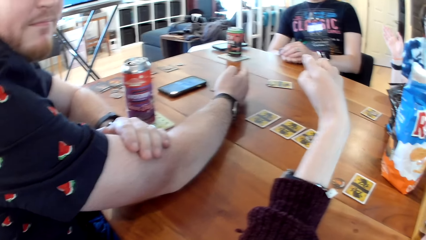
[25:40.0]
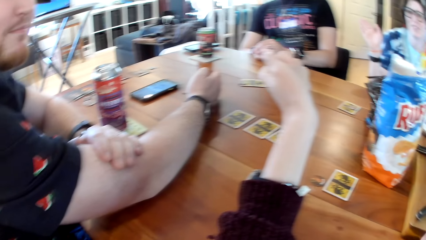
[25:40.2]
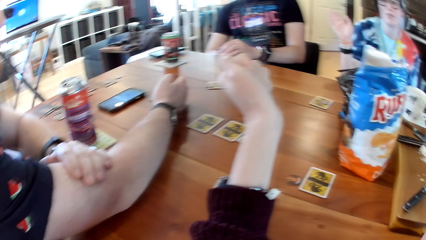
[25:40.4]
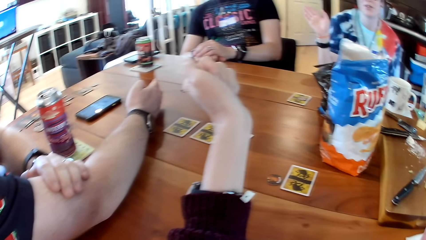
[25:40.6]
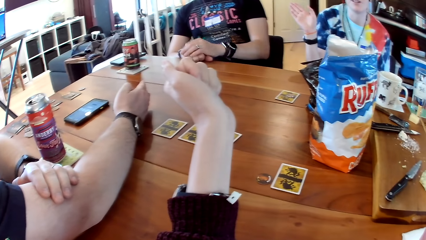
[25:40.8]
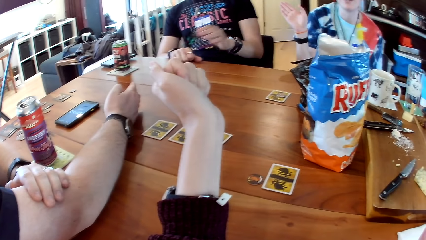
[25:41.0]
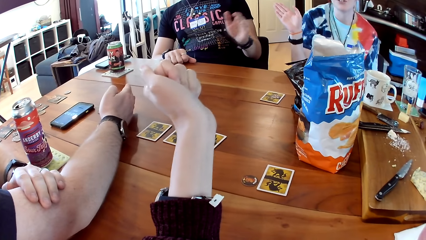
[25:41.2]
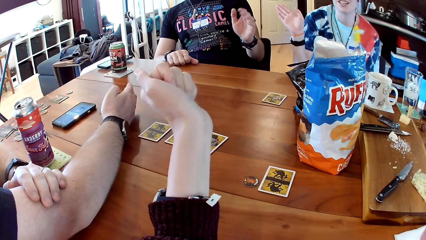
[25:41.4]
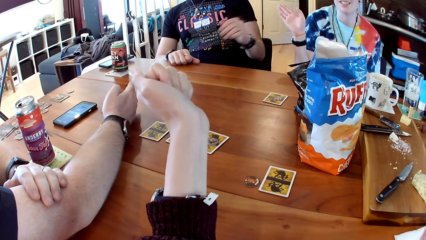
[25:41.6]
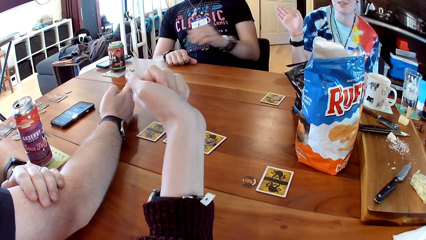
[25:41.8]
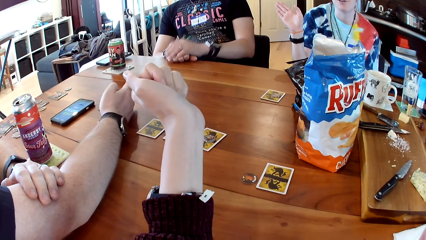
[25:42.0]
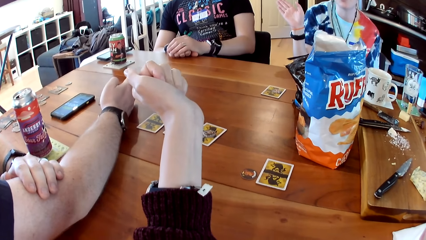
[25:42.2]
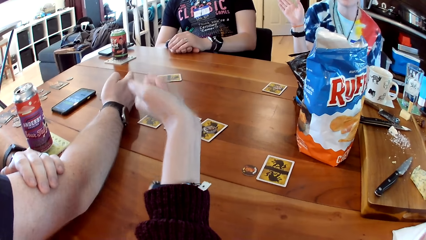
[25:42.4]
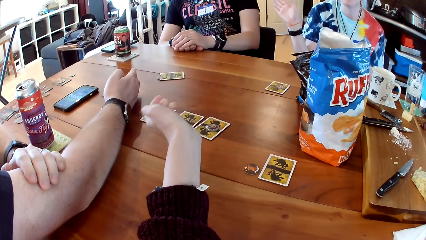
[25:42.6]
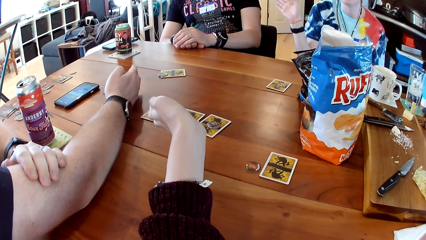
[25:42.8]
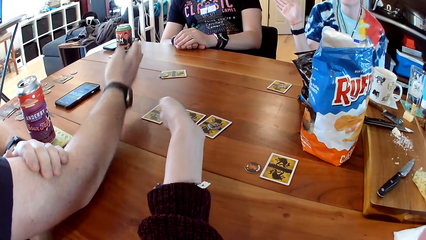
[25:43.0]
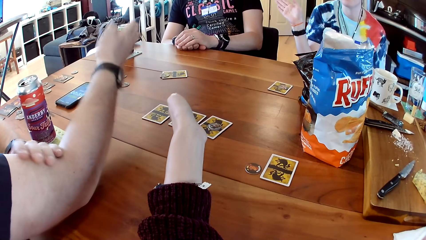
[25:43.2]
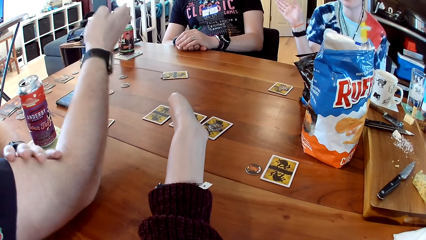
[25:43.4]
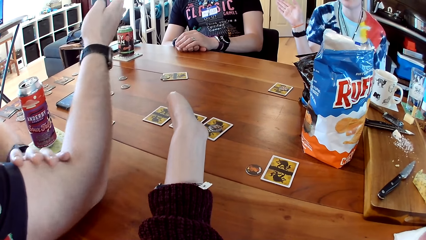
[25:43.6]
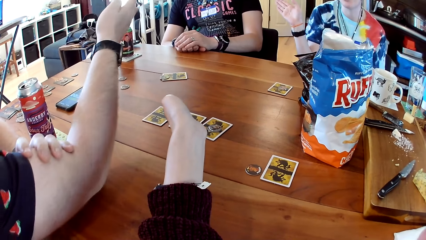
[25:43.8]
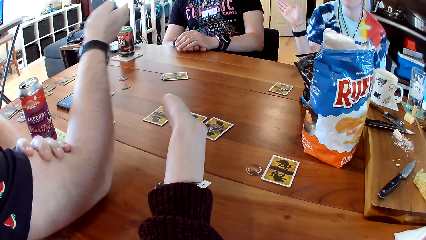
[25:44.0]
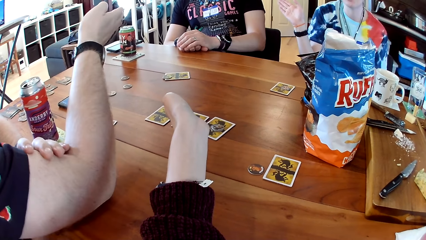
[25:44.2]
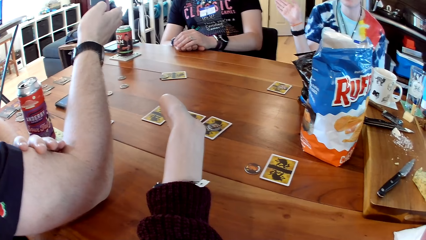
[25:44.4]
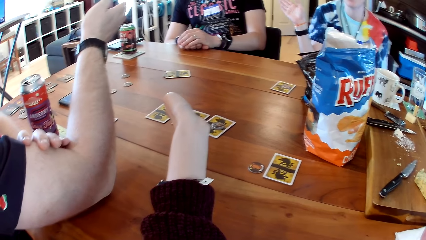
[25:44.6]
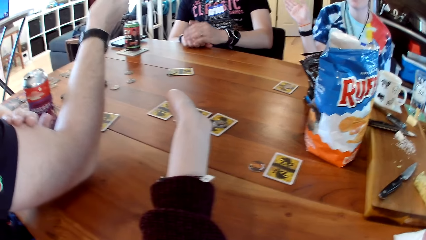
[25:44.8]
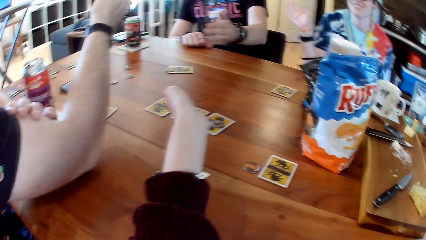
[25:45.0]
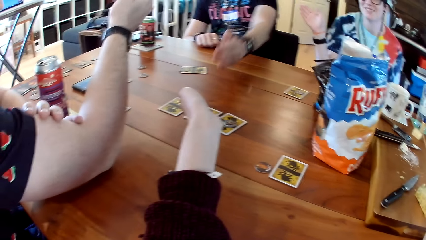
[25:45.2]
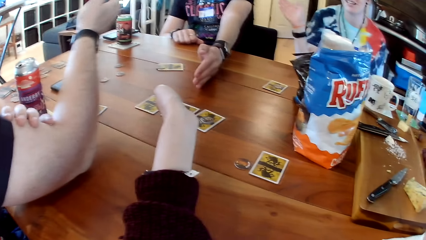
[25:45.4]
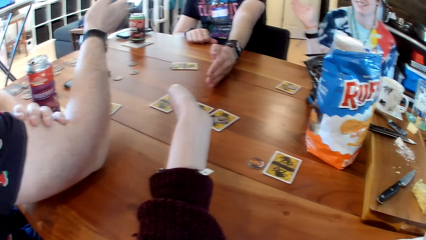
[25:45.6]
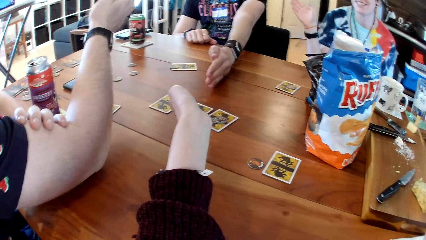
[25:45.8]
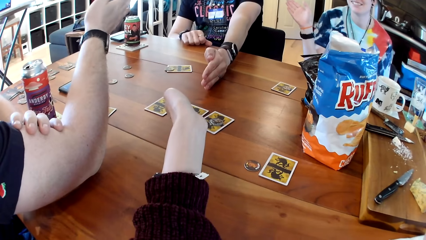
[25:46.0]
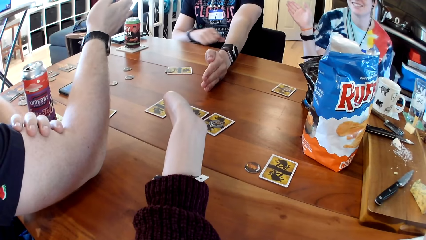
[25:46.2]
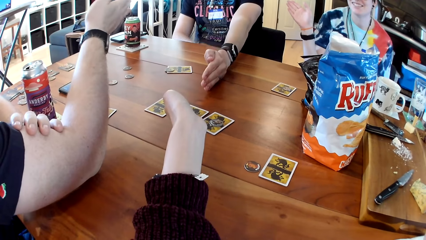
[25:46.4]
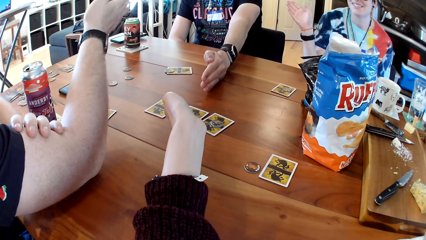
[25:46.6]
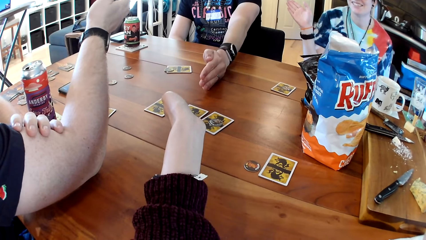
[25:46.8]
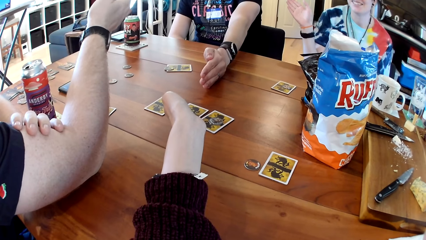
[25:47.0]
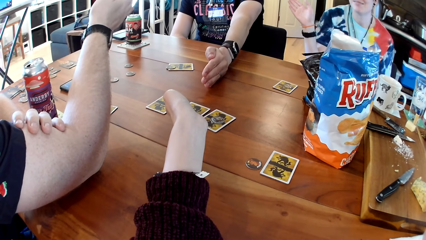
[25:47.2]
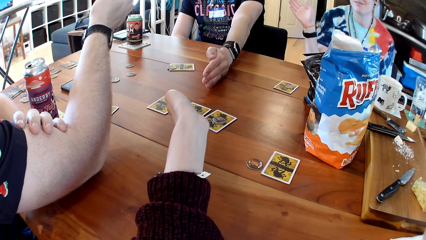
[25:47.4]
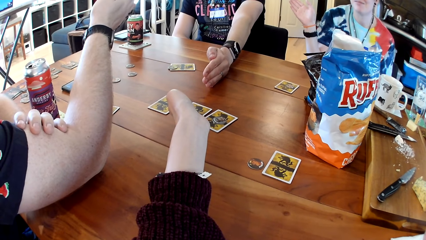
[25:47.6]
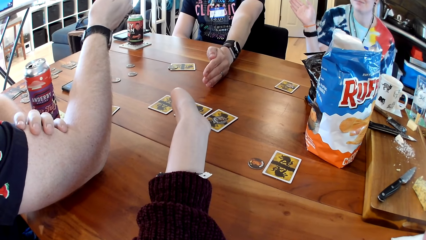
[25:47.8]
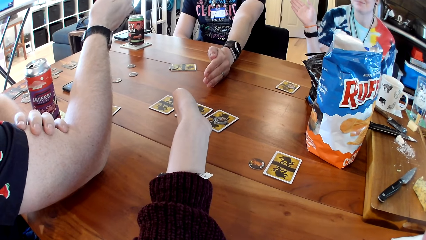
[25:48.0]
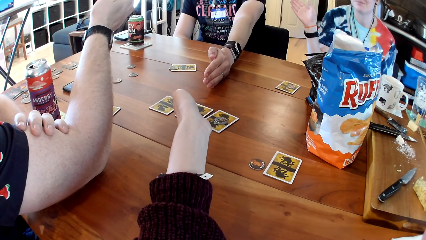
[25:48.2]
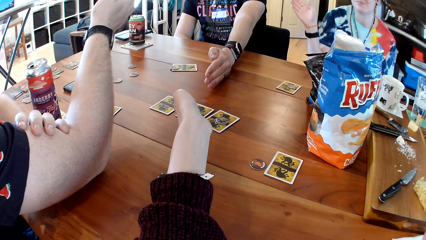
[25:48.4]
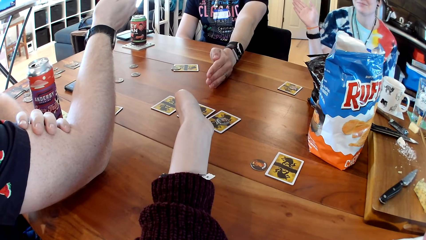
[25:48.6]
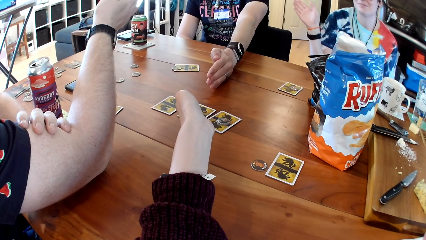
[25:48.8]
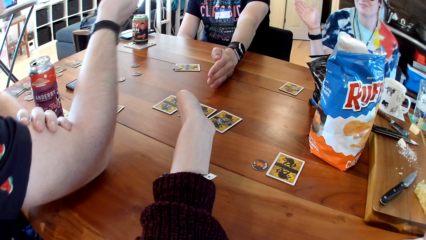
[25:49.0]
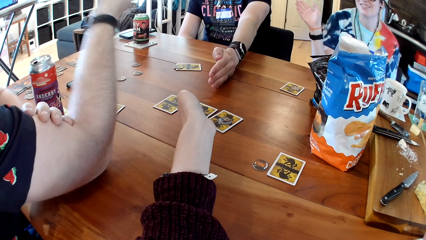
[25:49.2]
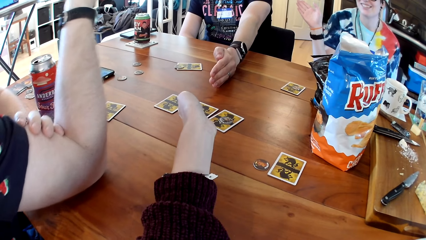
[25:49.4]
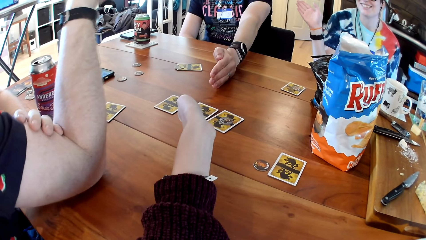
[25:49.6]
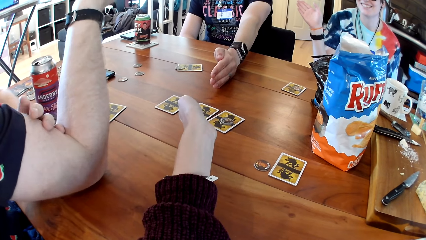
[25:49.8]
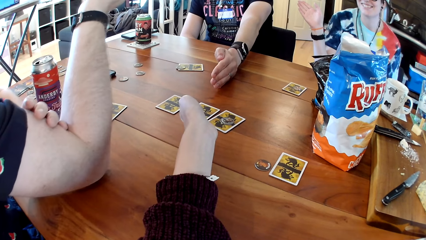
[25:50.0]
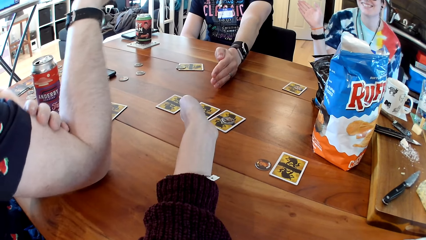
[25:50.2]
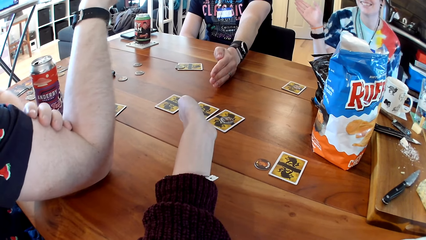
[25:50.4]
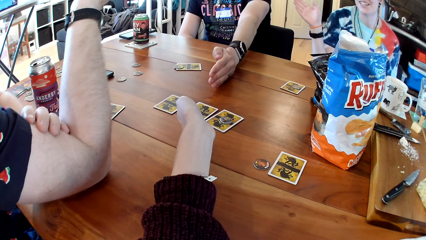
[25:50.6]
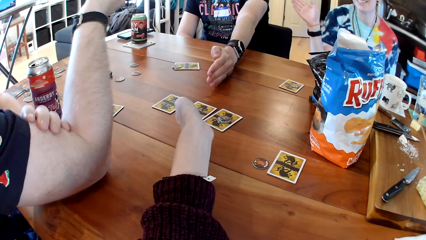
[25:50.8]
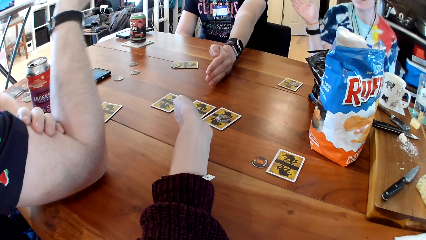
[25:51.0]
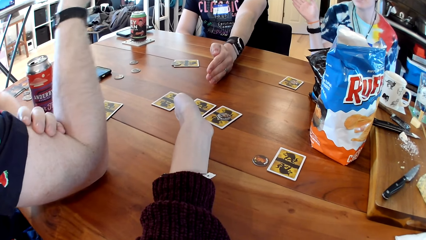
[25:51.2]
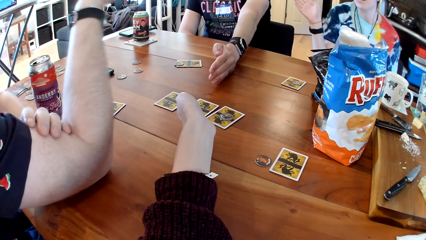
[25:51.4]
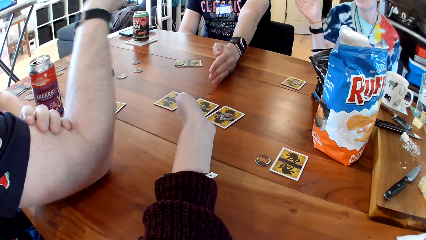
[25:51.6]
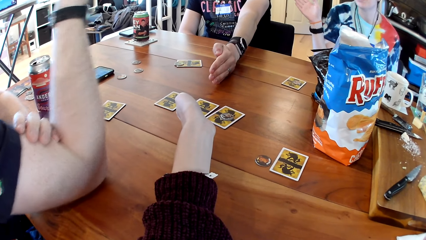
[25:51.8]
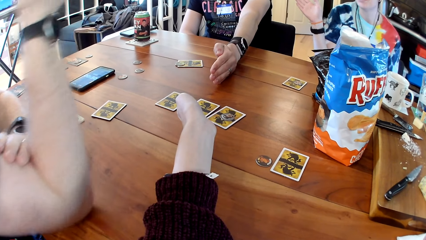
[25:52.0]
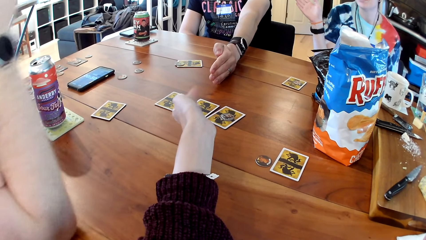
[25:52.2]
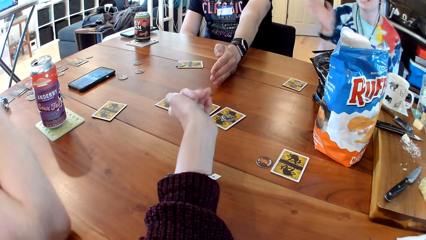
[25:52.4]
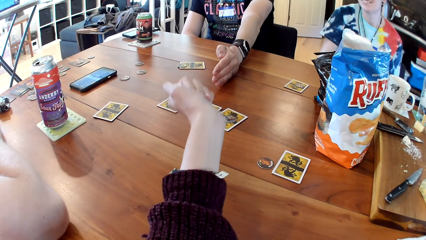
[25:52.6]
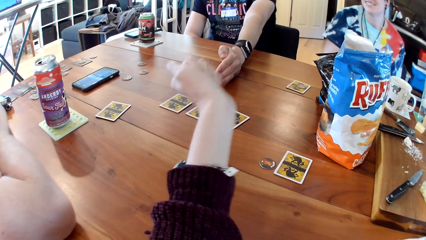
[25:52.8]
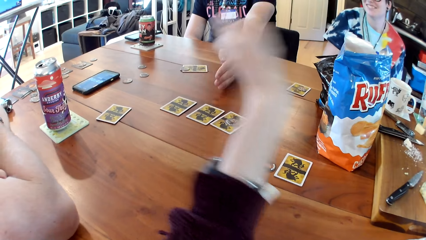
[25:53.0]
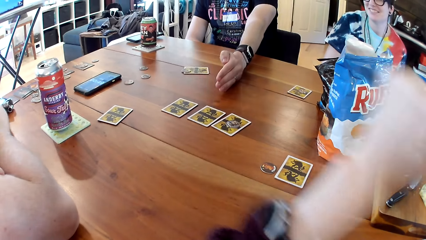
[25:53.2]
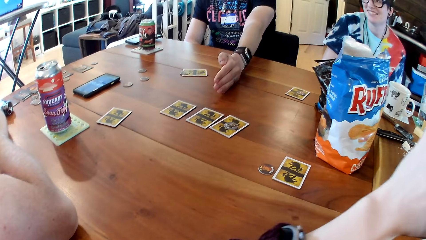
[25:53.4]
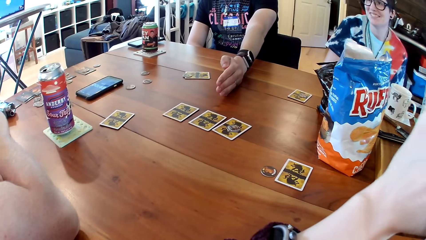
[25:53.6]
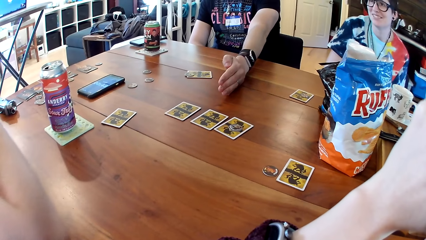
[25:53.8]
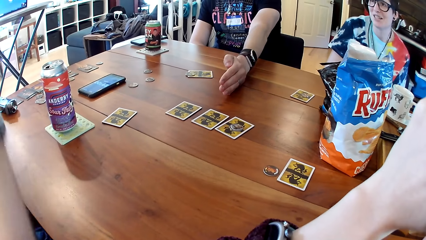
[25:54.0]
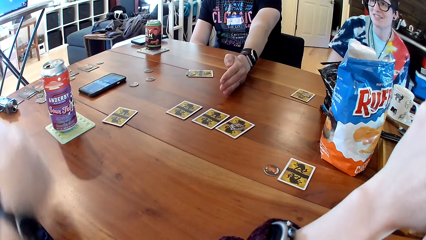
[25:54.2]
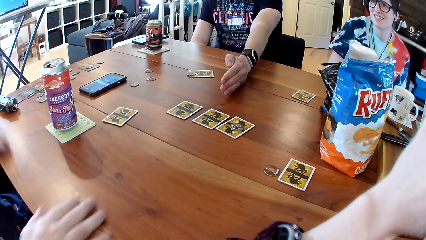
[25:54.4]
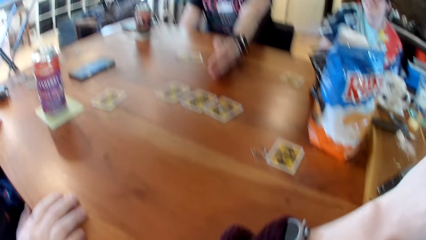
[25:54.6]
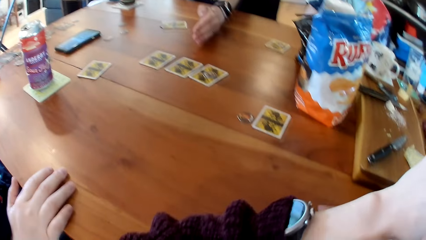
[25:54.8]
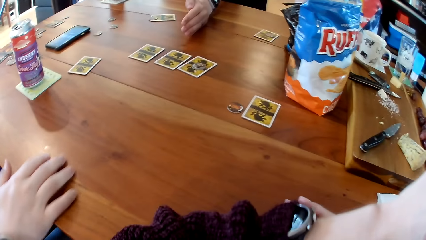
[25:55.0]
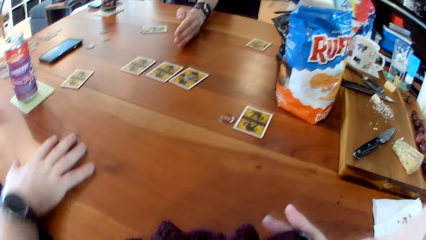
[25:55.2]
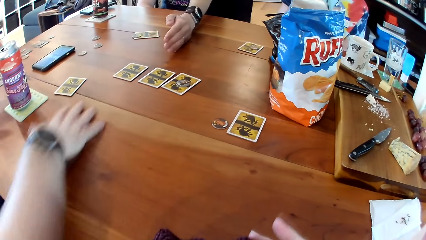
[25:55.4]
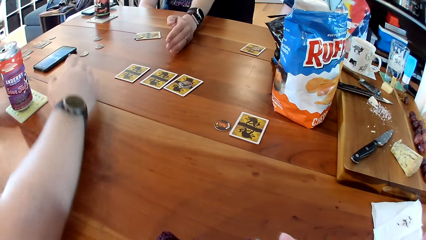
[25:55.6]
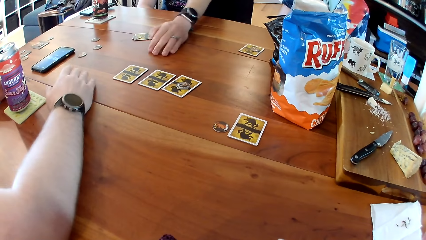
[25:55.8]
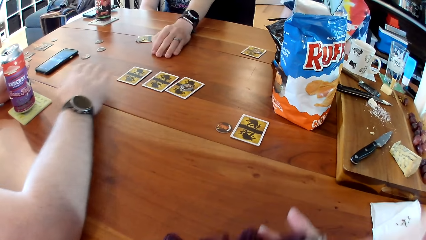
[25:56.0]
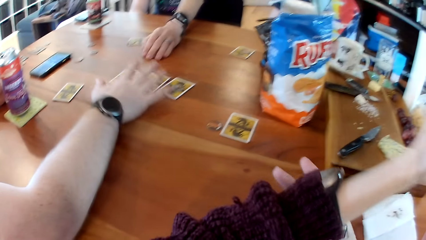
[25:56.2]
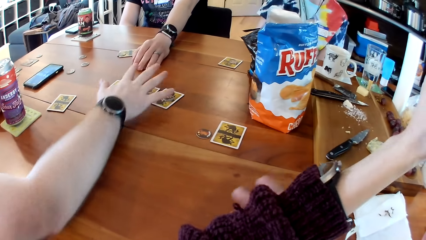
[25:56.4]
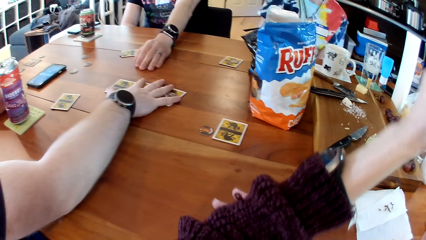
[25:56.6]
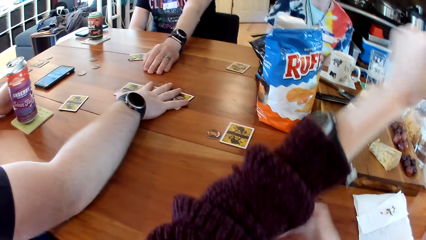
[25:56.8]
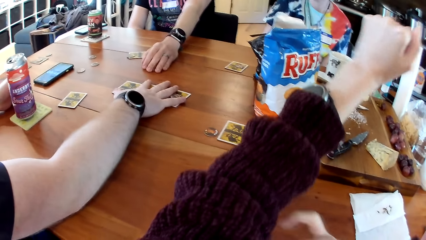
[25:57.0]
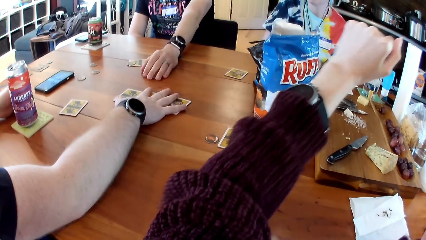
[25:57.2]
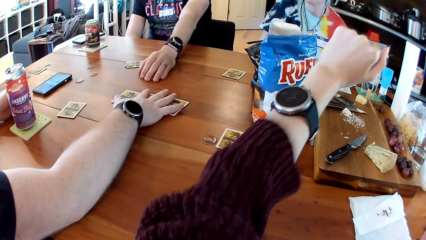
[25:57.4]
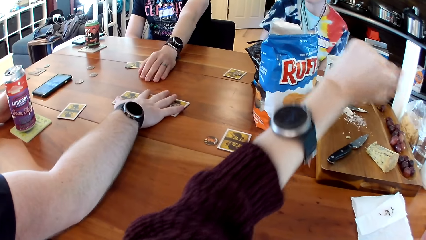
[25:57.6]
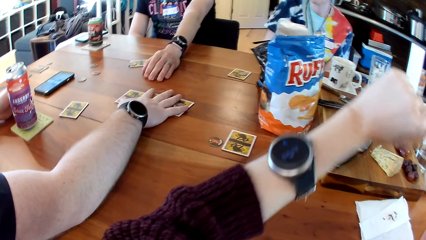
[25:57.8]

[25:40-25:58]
The camera wearer points her left hand towards the cards on the table. A man moves his hand. Another man points his left hand at the cards on the table. The first man touches the card on the table with his right hand. He touches the cards on the table with his right hand. The camera wearer adjusts the left sleeve of the sweater on her body with her right hand.
